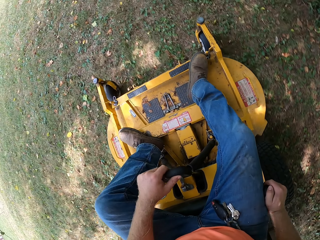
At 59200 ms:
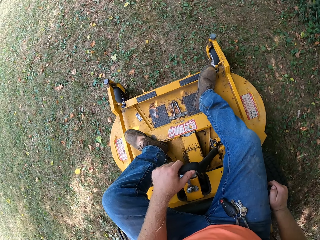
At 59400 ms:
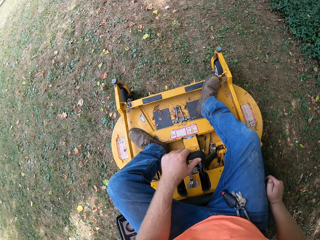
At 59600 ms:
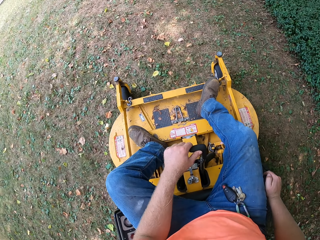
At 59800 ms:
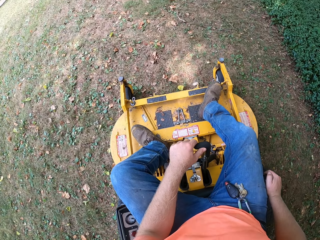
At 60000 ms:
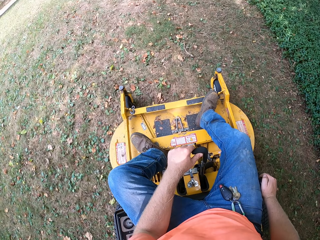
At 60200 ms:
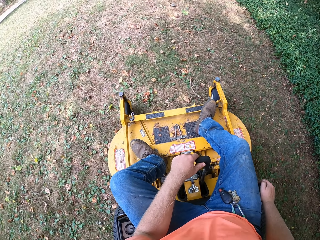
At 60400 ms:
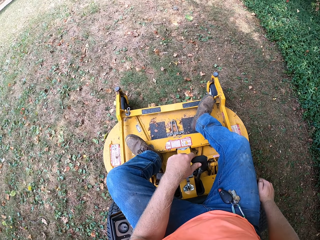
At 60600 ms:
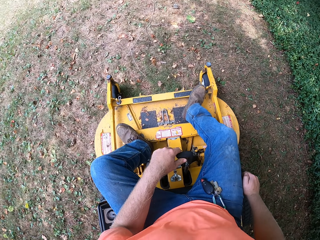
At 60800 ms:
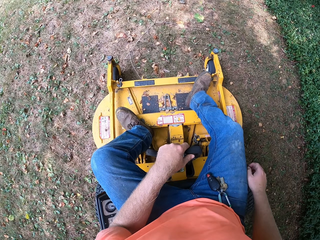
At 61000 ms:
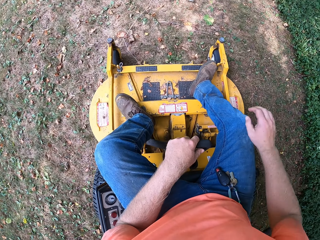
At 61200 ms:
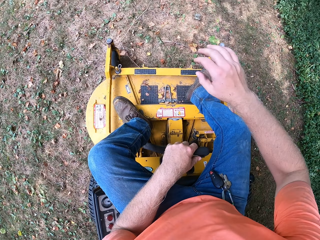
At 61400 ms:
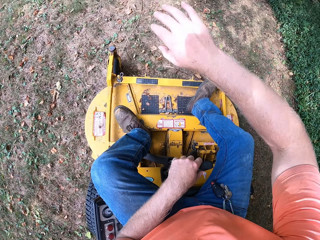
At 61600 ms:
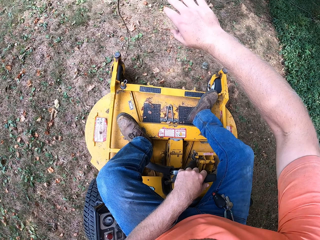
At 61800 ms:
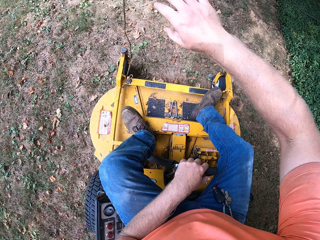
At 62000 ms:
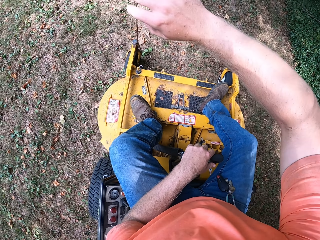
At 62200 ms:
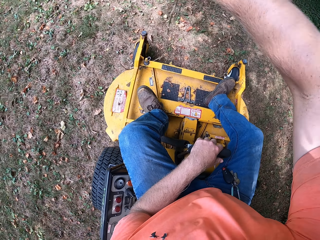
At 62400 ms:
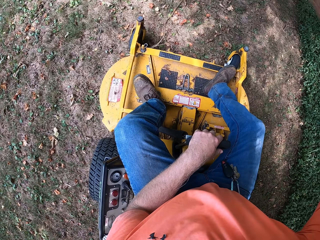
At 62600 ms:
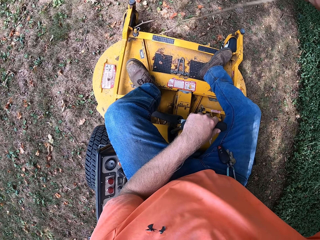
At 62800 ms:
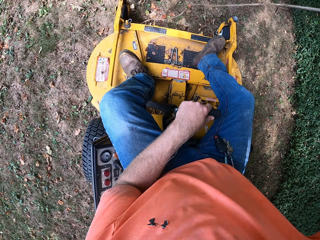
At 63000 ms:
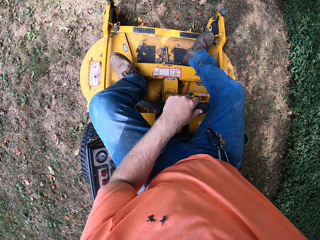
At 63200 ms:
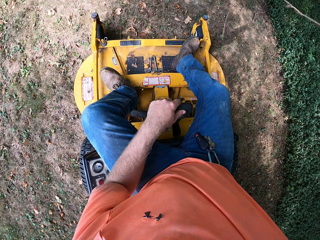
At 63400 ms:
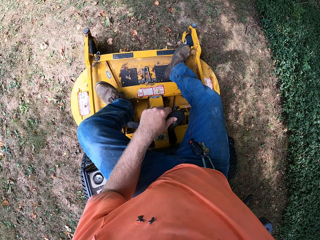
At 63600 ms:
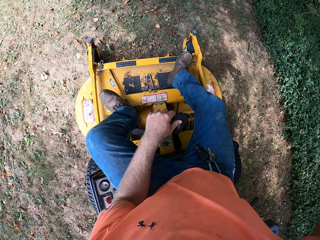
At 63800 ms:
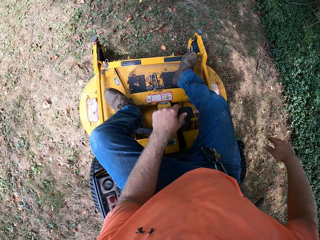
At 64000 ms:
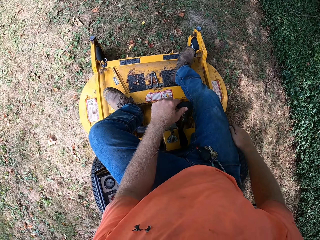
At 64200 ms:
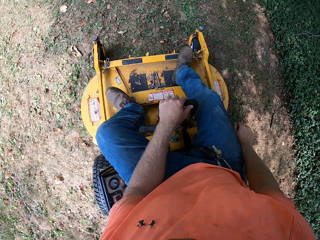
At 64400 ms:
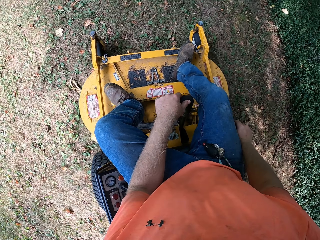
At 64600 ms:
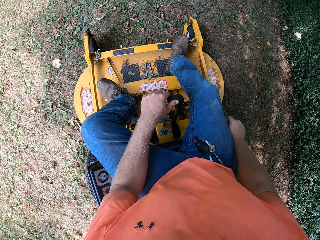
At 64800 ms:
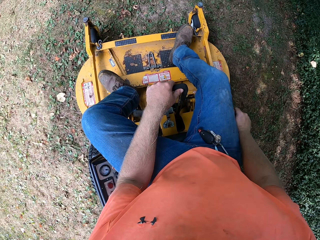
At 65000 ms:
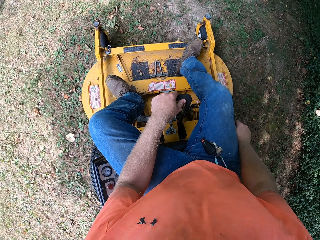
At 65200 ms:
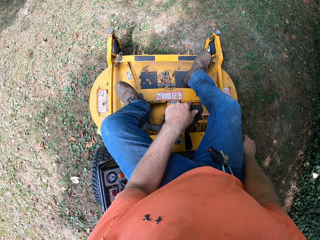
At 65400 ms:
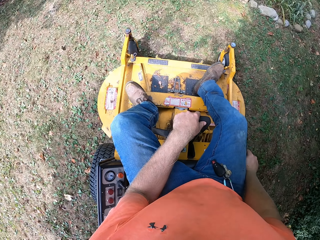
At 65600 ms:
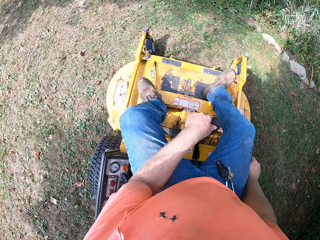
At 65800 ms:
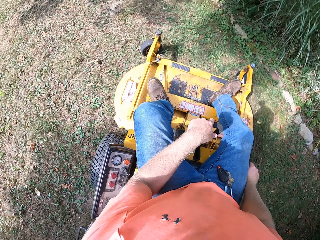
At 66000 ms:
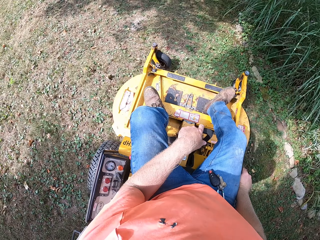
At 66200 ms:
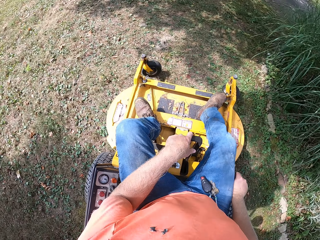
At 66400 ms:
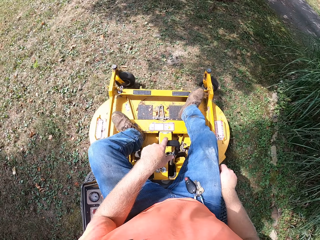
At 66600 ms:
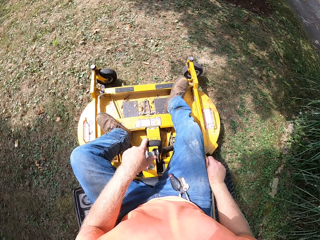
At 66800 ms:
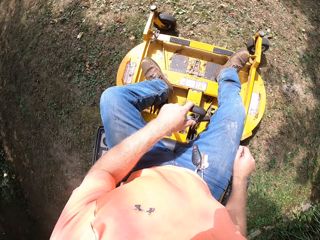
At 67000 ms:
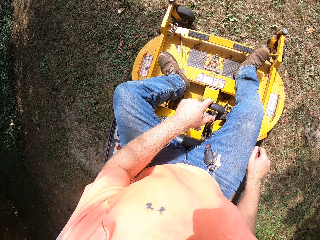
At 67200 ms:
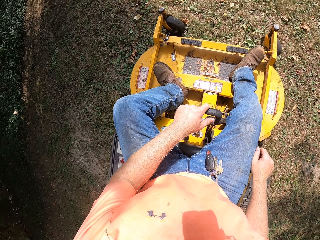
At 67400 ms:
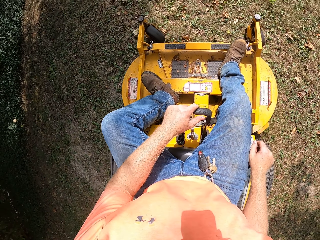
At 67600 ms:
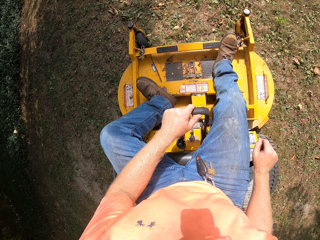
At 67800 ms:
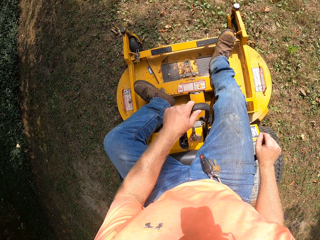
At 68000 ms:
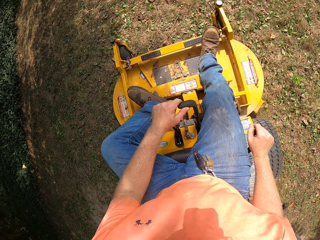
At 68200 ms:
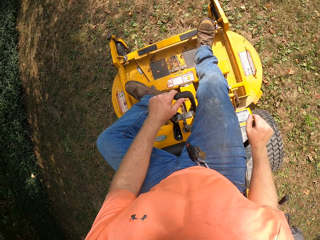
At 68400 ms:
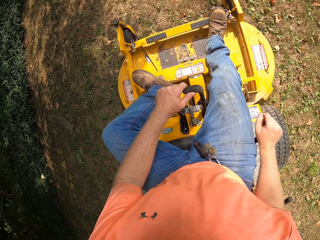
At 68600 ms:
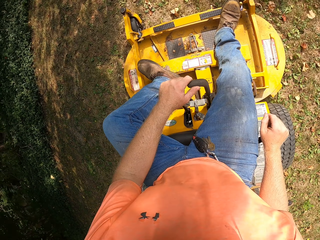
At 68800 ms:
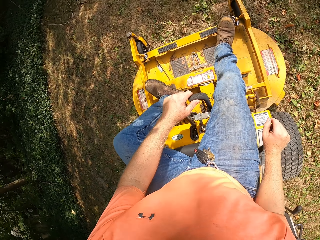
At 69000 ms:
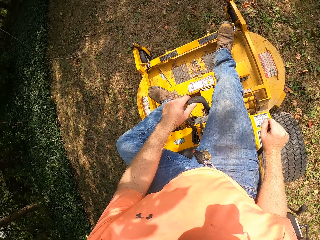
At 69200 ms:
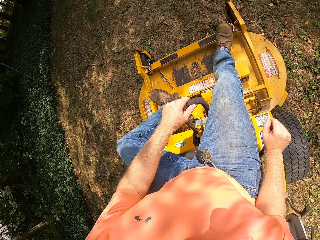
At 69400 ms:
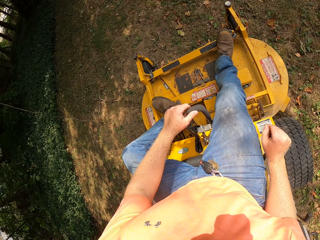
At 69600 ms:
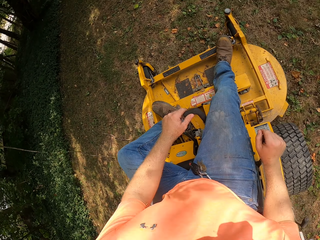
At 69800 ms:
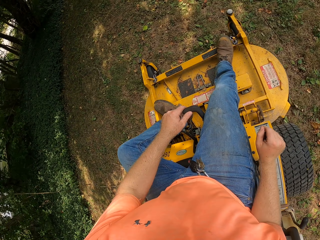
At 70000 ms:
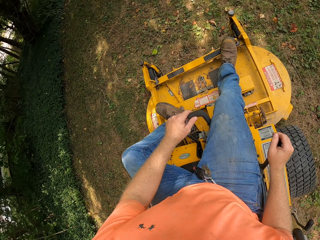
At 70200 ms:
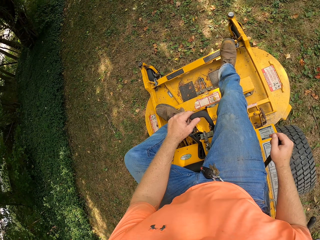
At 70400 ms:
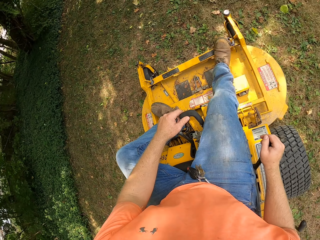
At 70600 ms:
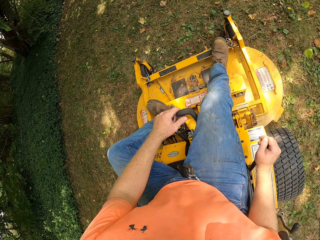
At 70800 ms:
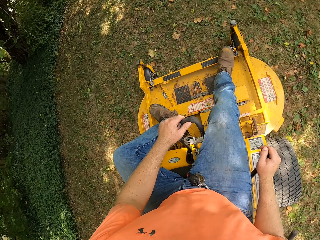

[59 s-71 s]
The camera wearer removes a tree branch with his right hand. He drives the vehicle, pulls a wire, and places his right hand on the gear in the zero turn mower.

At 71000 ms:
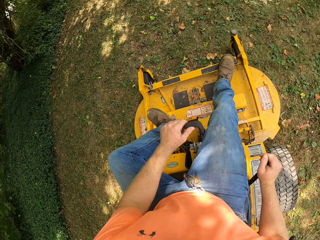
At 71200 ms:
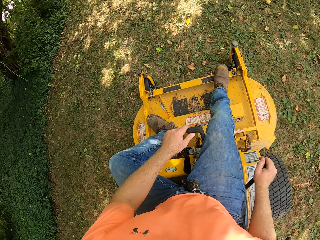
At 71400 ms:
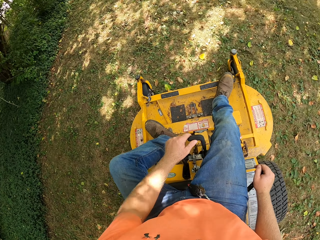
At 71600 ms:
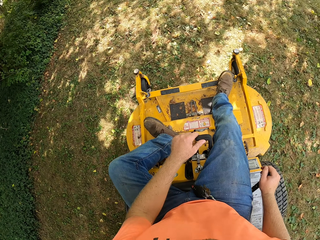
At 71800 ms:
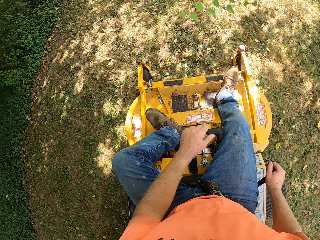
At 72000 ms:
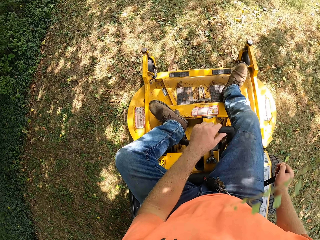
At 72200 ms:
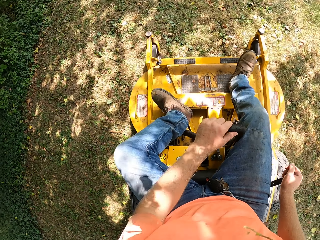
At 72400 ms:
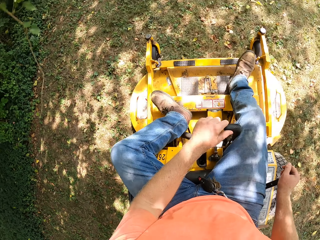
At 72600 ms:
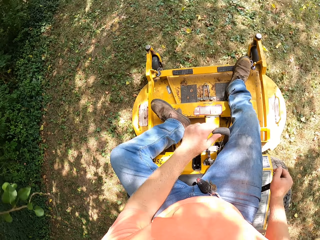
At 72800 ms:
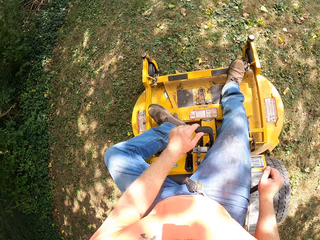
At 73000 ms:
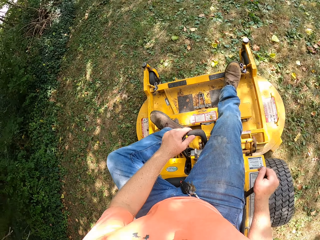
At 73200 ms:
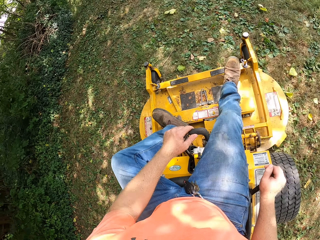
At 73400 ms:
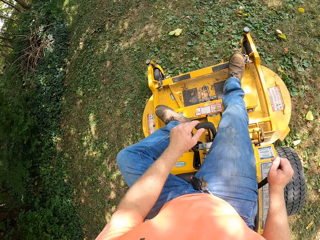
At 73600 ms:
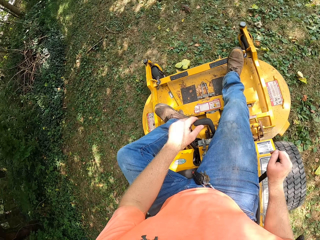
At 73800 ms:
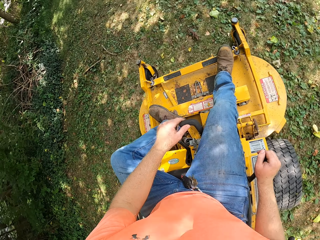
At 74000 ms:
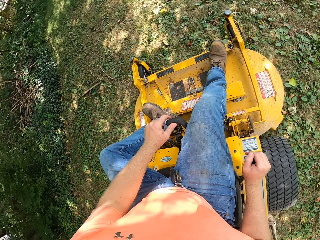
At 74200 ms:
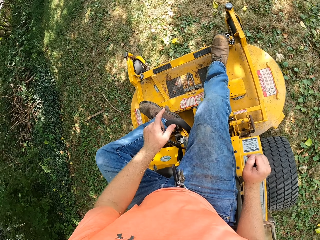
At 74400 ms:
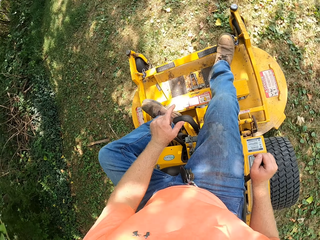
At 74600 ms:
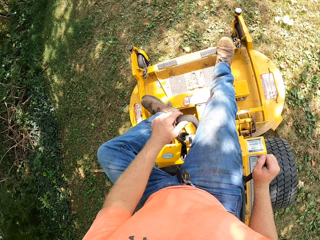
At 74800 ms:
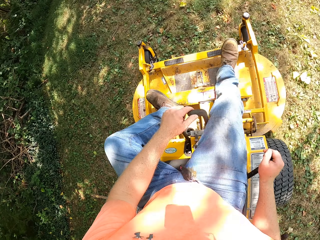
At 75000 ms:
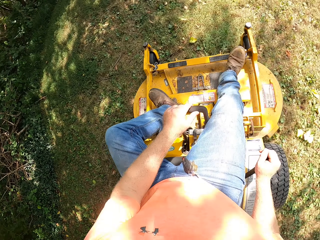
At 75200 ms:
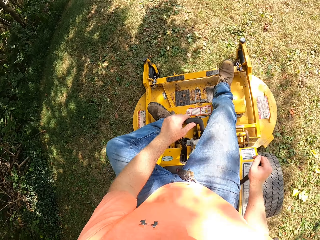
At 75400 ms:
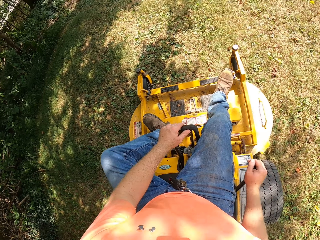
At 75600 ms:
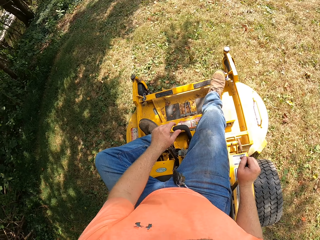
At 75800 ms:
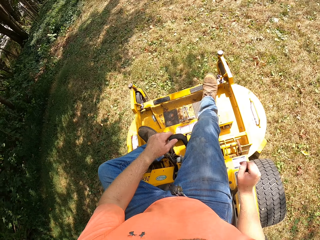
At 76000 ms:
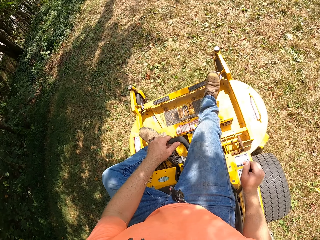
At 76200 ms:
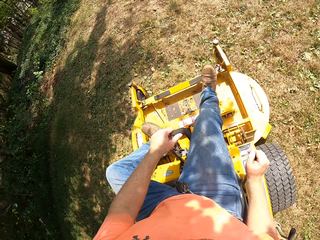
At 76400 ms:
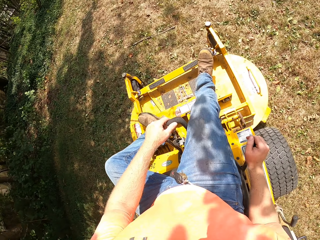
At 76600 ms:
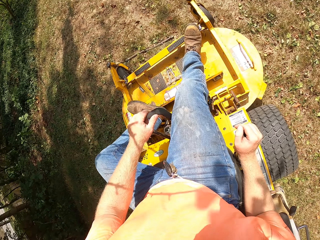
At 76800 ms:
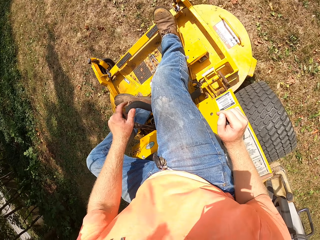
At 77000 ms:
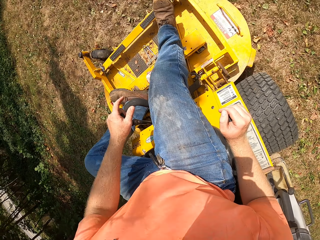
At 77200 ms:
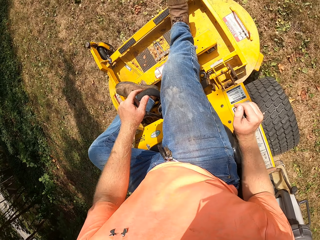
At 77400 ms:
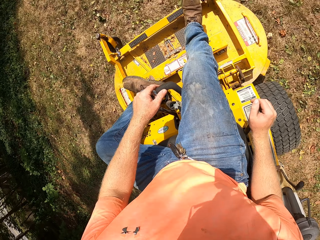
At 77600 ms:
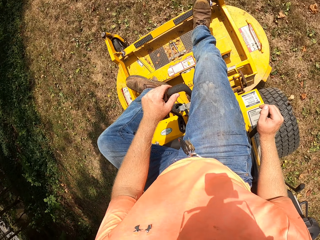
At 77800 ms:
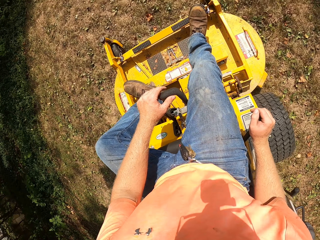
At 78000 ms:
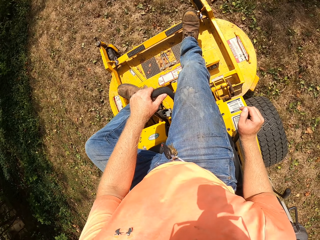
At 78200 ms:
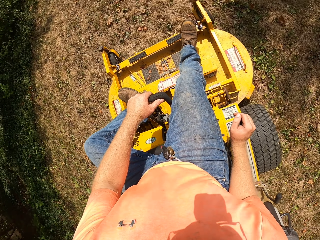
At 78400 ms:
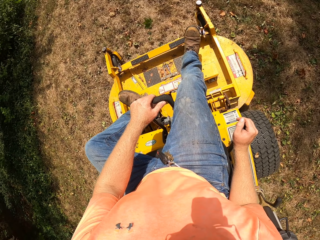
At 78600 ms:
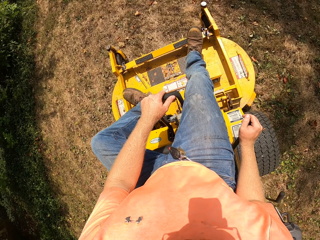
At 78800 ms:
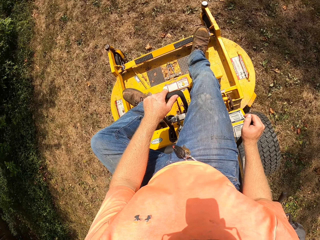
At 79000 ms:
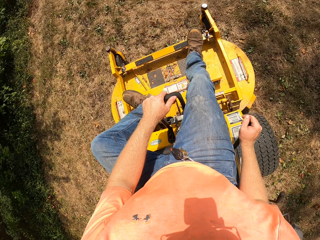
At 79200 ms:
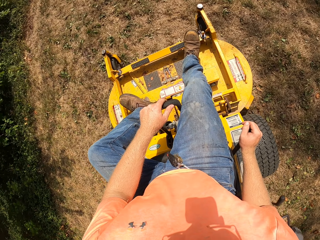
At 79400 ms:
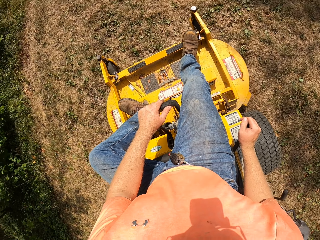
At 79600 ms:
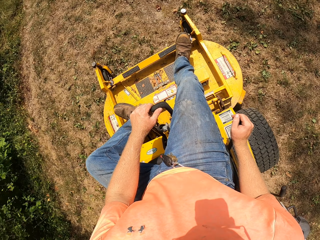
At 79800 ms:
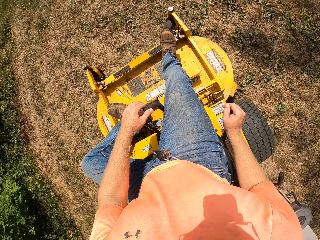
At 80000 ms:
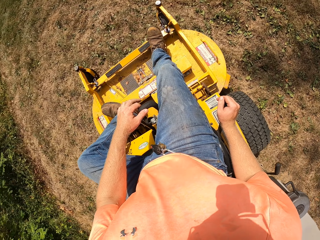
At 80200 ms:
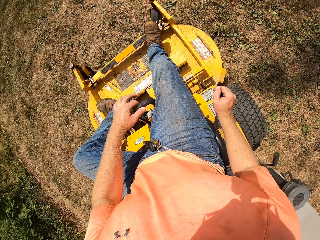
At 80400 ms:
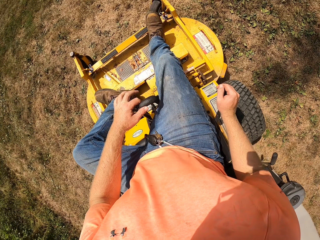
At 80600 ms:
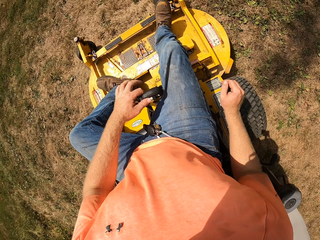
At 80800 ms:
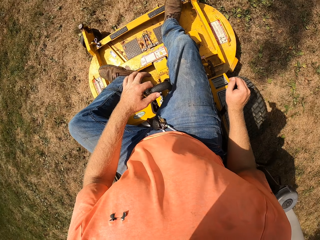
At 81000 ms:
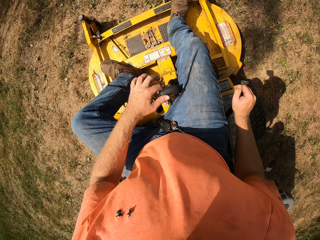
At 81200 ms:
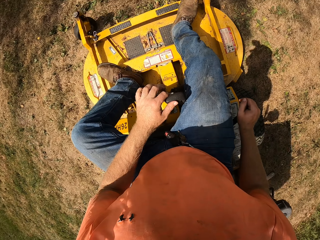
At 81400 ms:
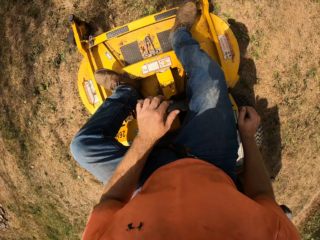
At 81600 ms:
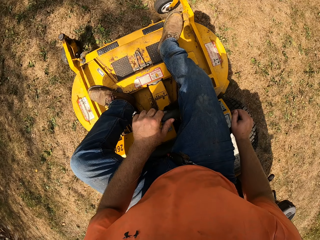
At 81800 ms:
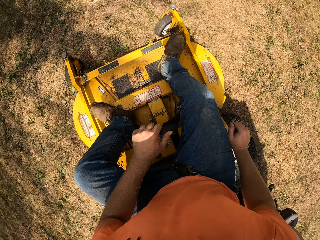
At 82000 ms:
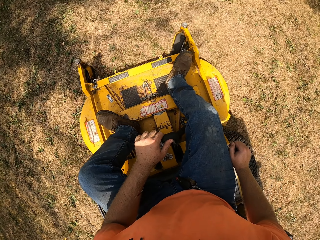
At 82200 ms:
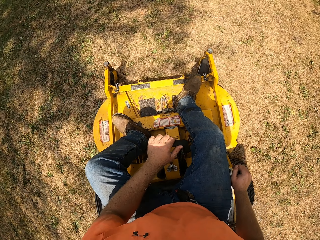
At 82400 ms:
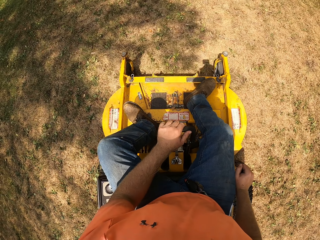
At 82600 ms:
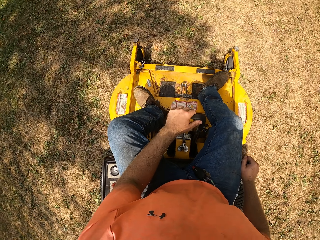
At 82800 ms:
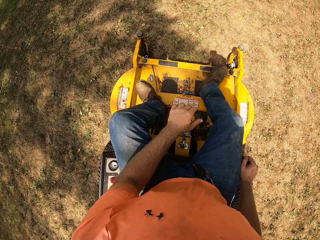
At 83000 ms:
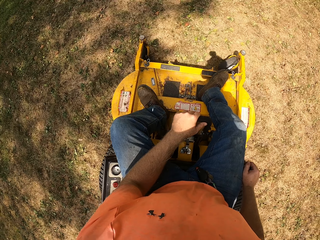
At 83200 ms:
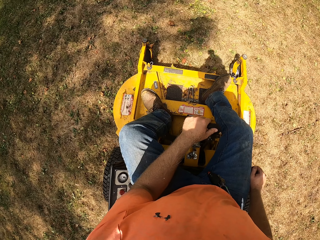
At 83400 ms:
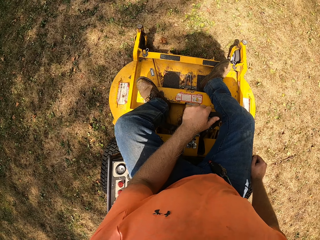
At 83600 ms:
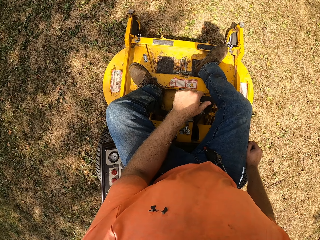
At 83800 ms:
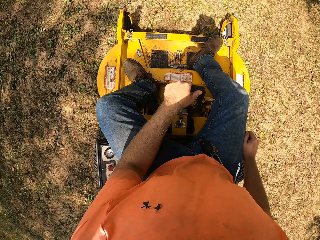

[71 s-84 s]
The camera wearer stops the vehicle.
